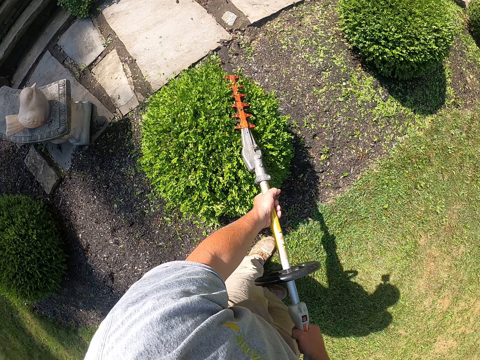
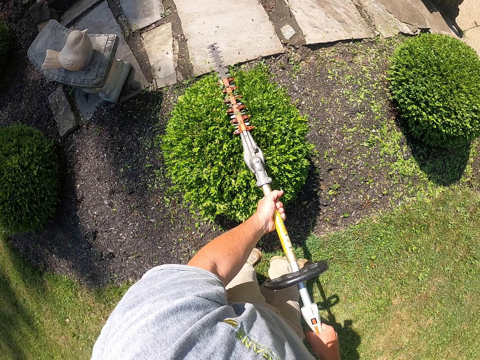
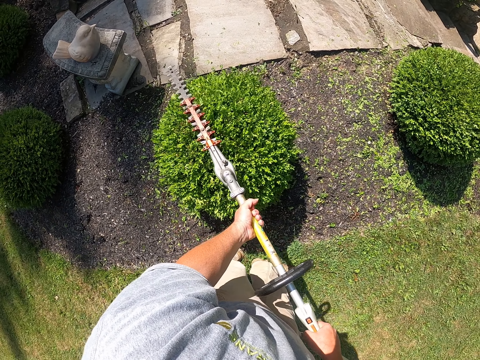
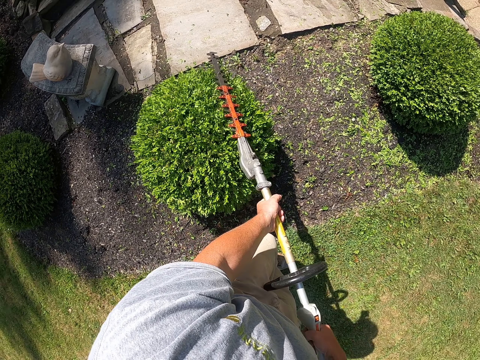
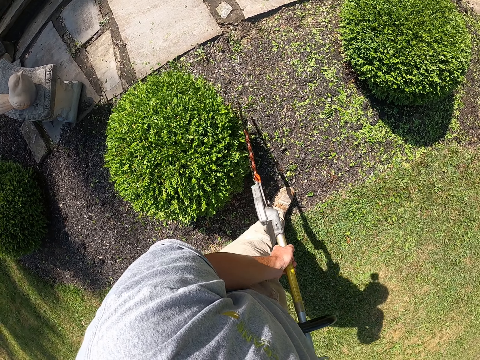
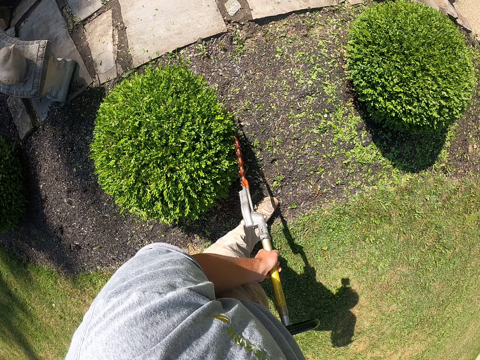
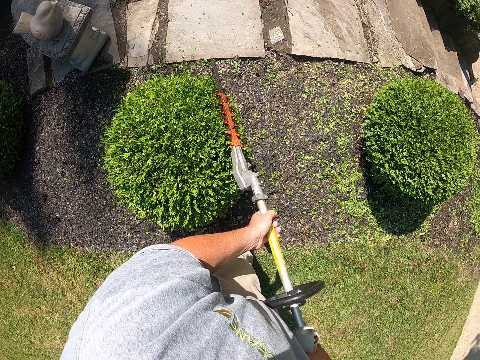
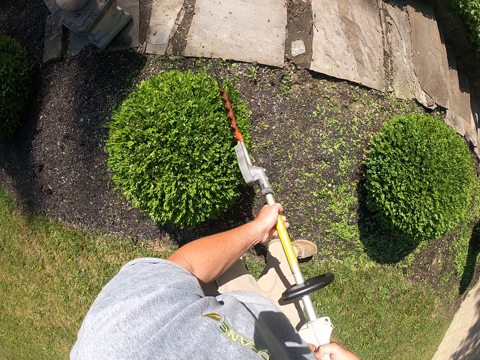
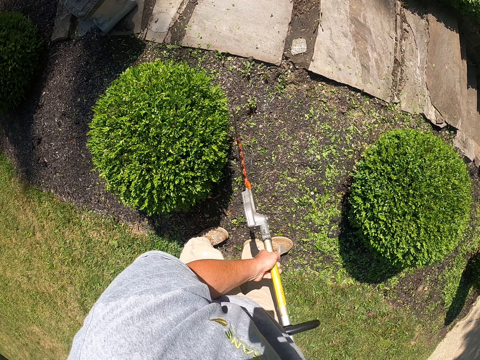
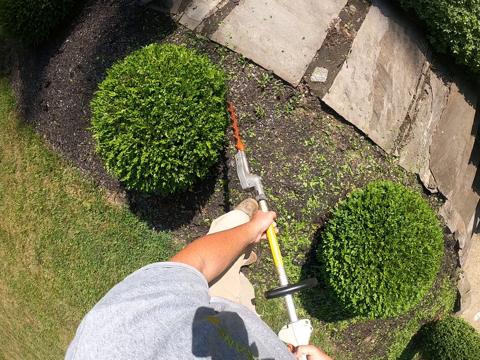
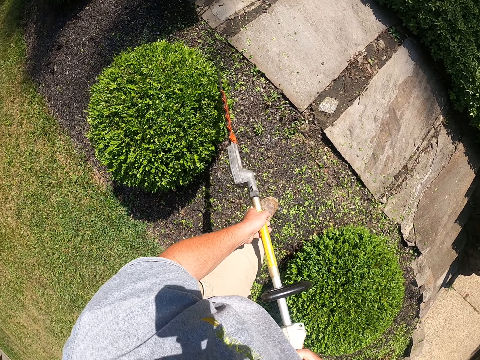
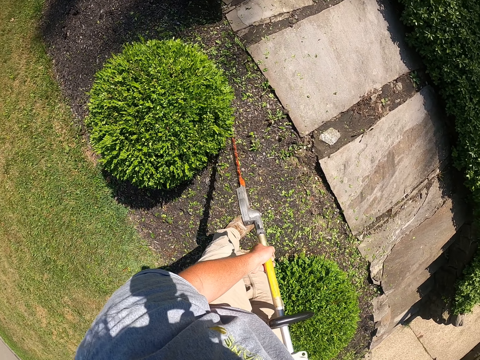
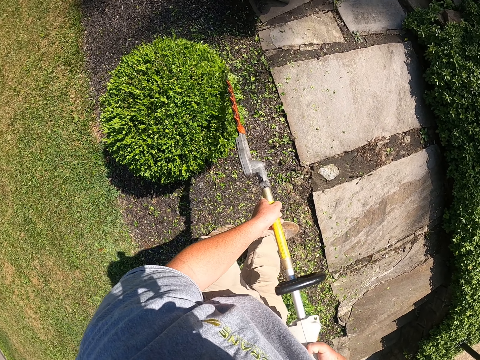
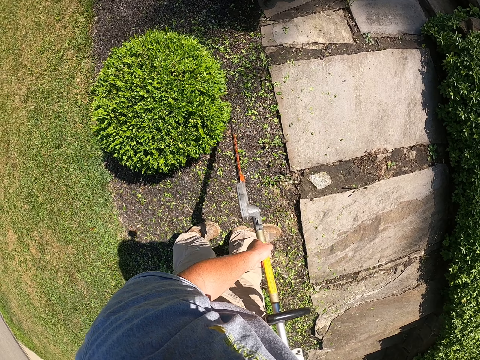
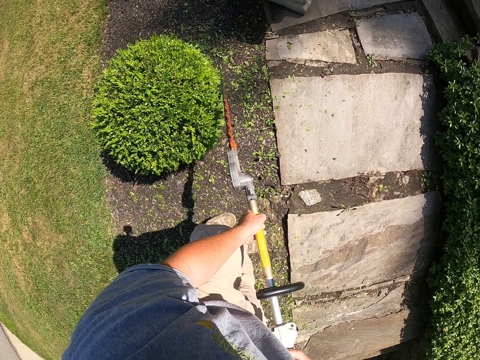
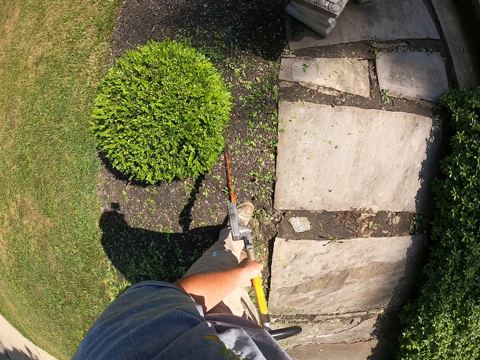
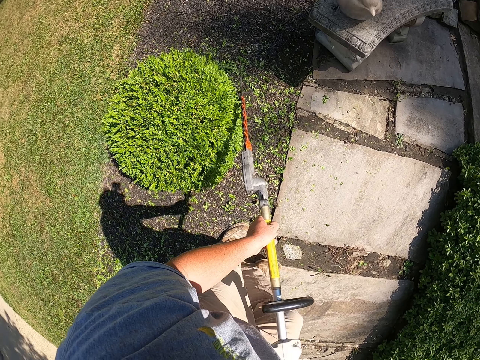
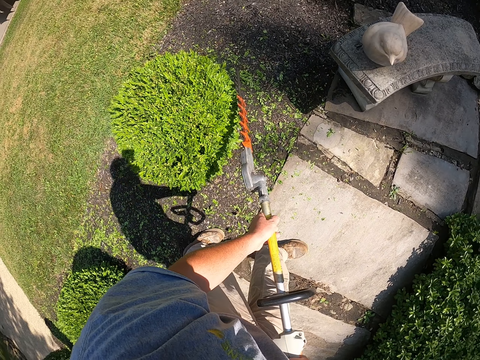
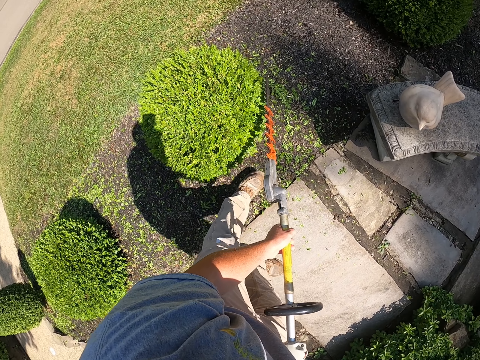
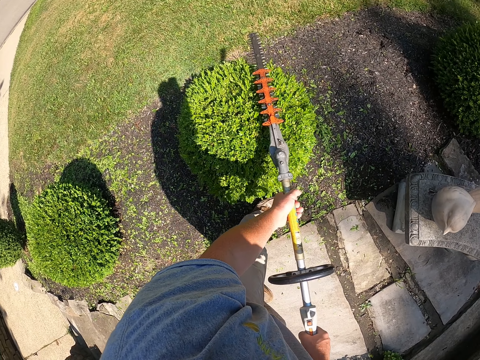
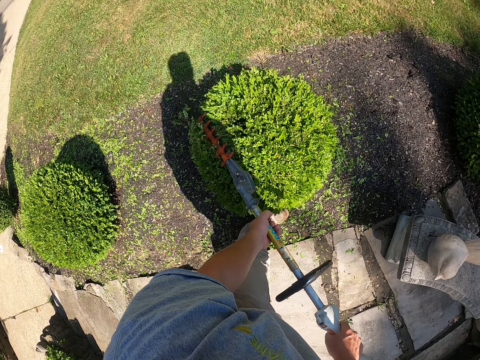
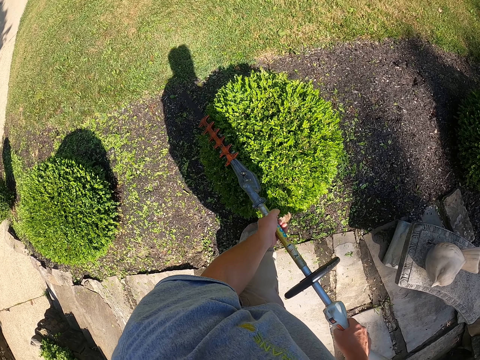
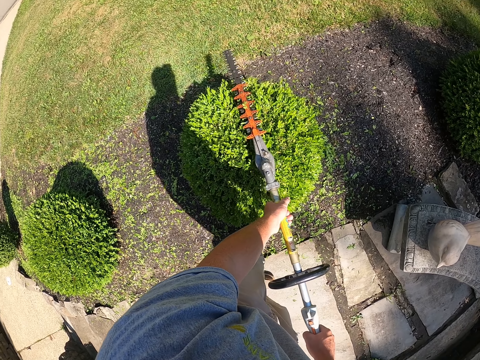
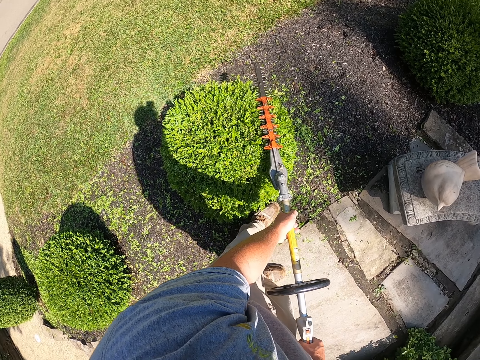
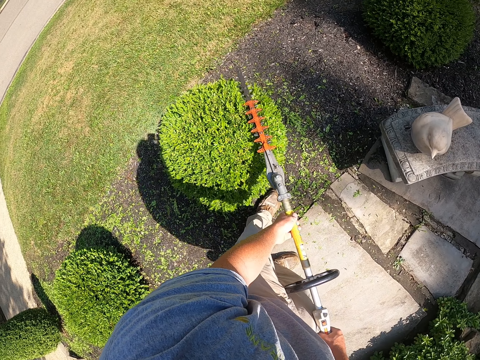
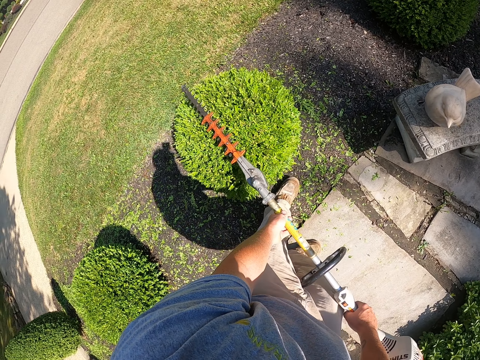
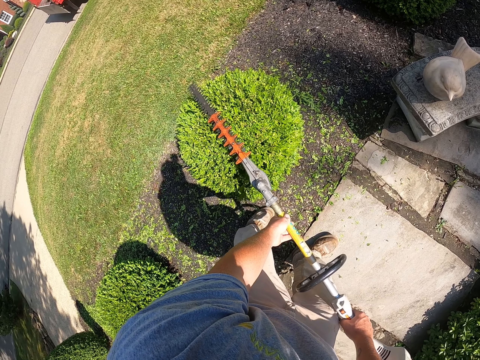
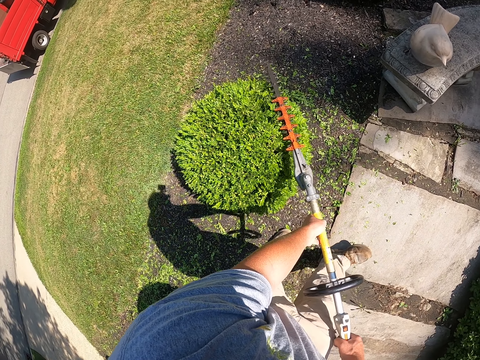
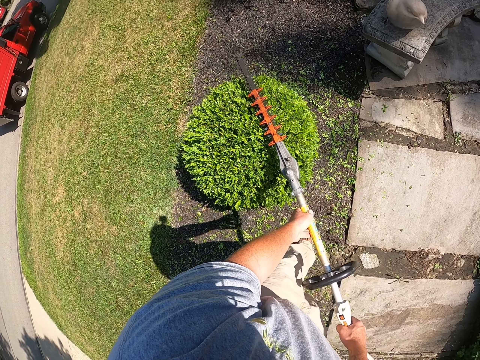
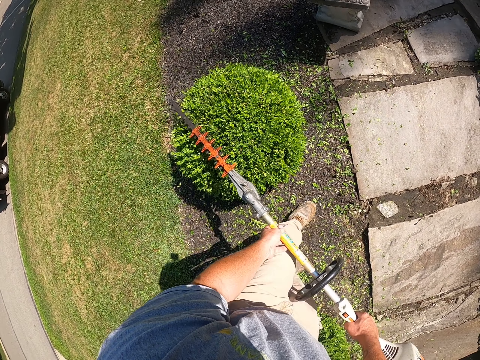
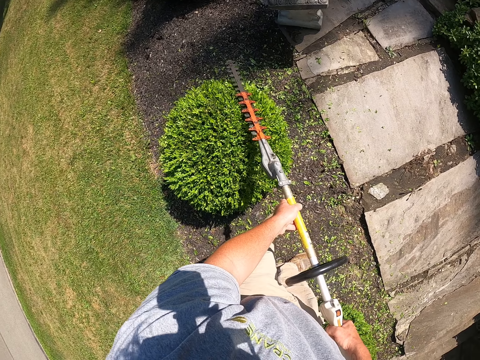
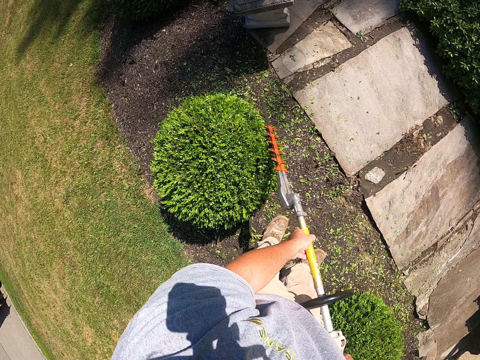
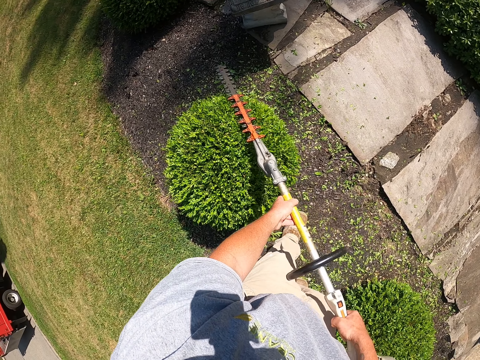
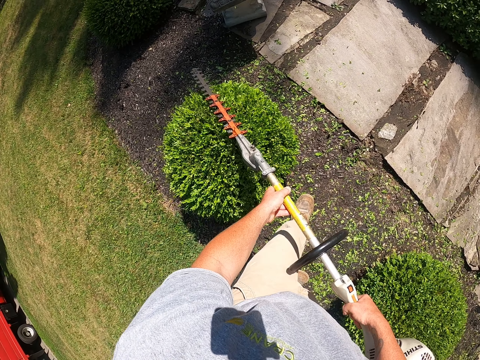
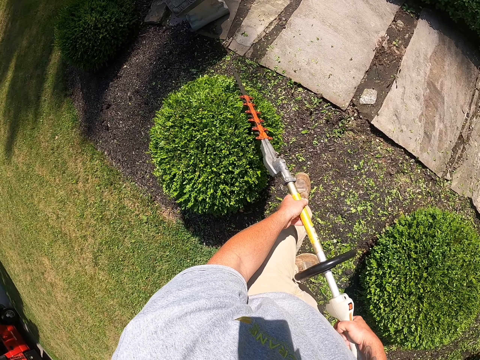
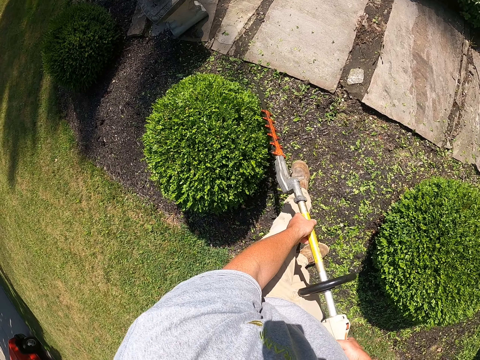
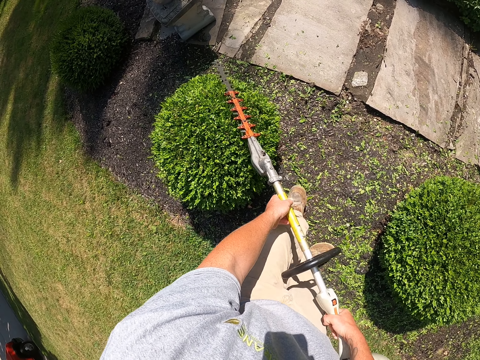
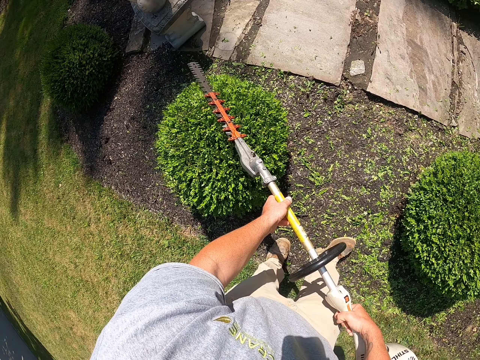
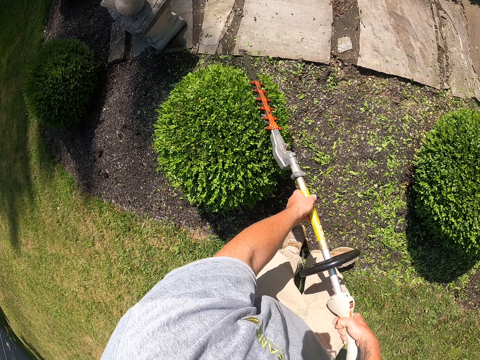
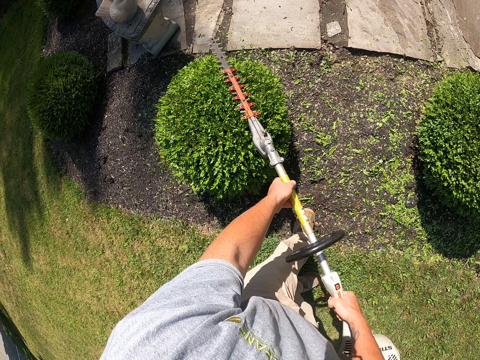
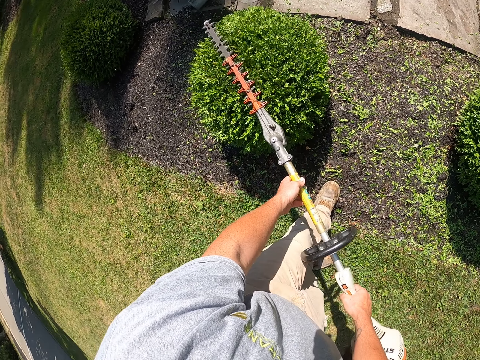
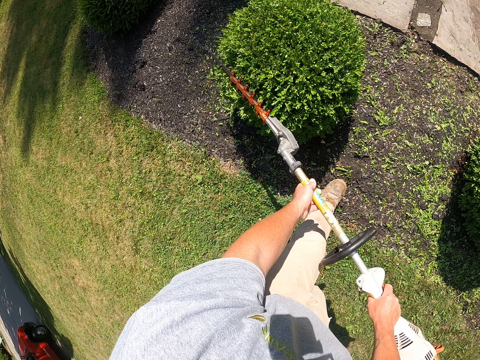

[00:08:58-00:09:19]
The camera wearer steps forward. They trim a tree with a tree trimmer. They step forward. They trim the tree with the tree trimmer. They step forward. They trim the tree with the tree trimmer. They step forward. They trim the tree with the tree trimmer. They move backward. They trim the tree with the tree trimmer.

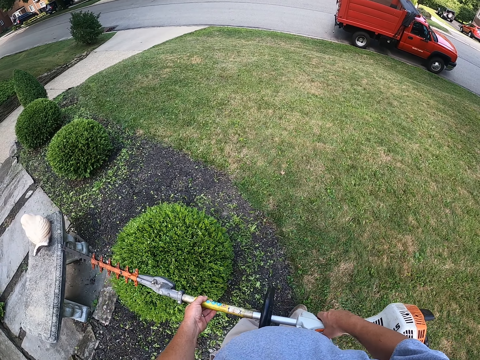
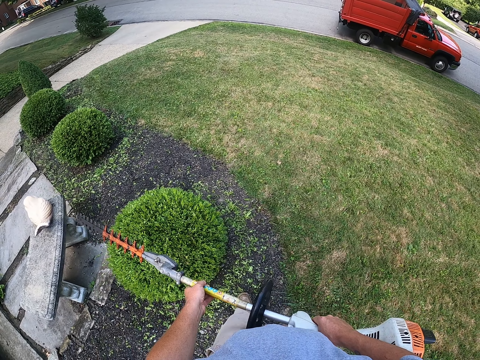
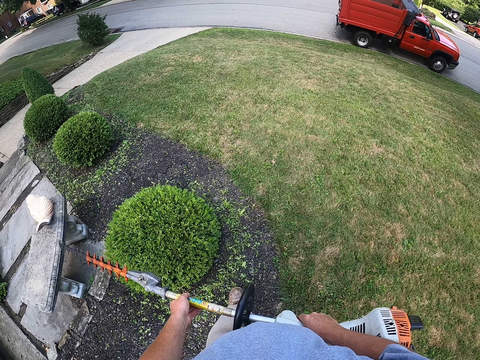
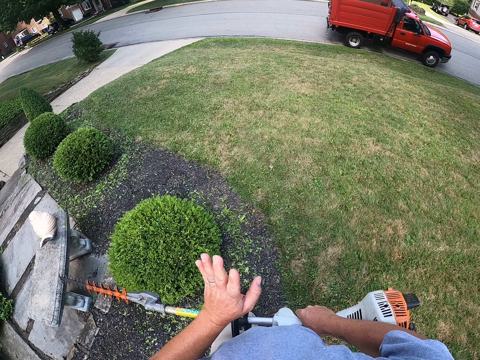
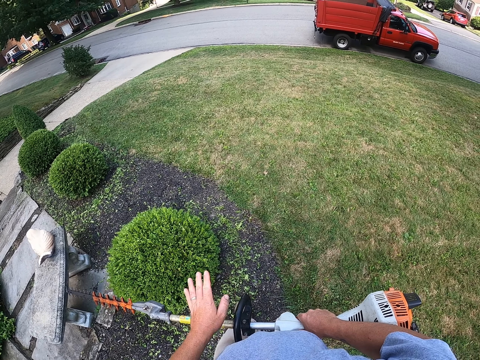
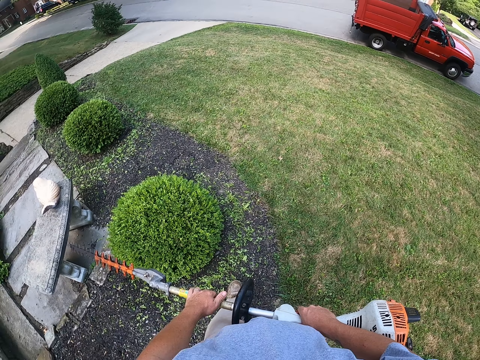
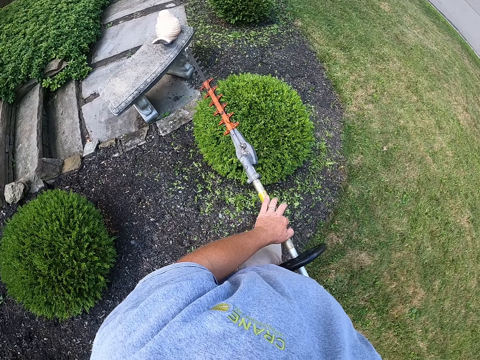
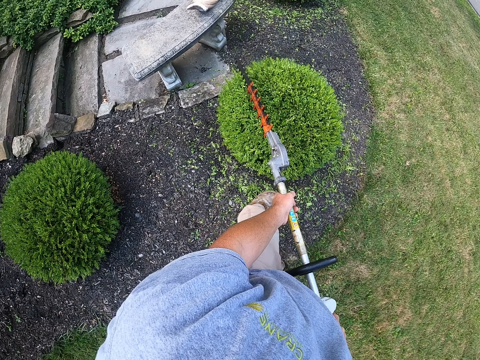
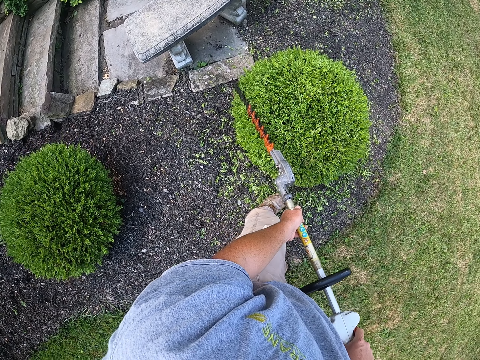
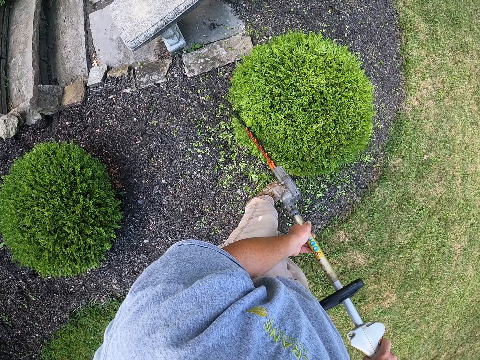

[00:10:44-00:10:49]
The camera wearer waves at someone.
